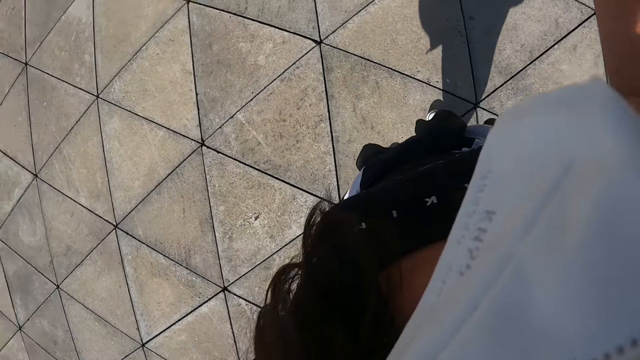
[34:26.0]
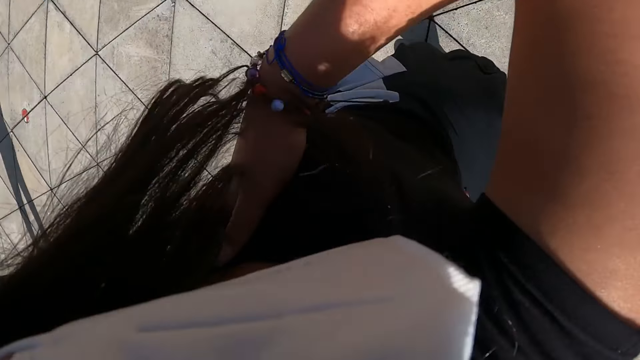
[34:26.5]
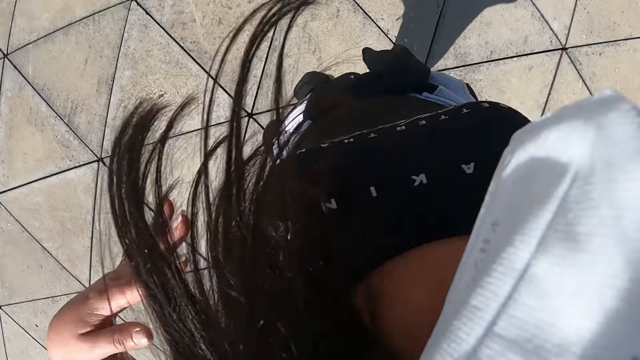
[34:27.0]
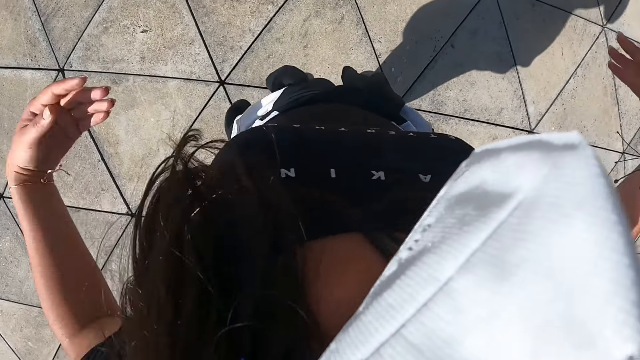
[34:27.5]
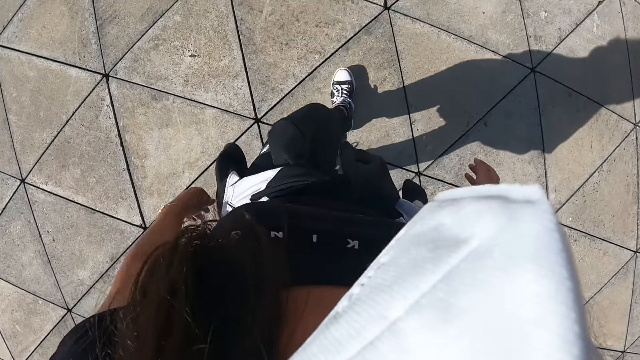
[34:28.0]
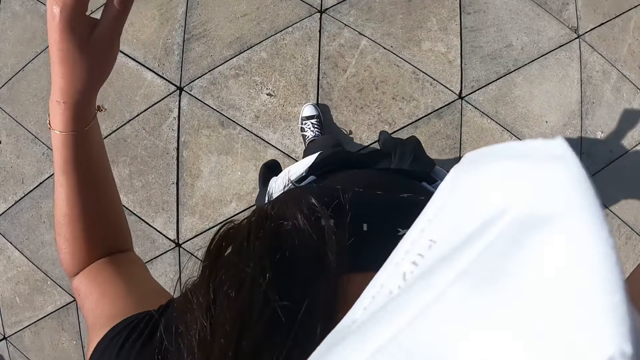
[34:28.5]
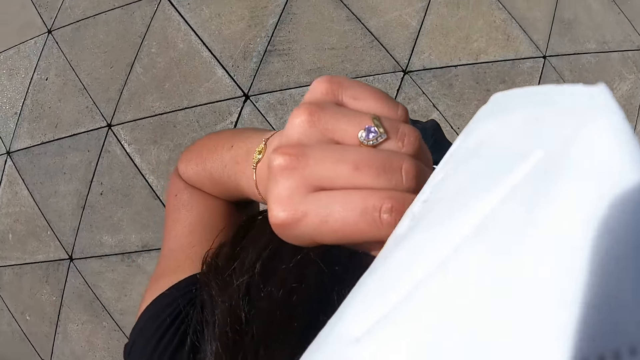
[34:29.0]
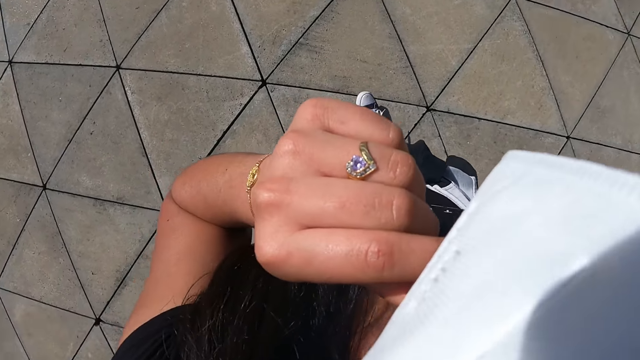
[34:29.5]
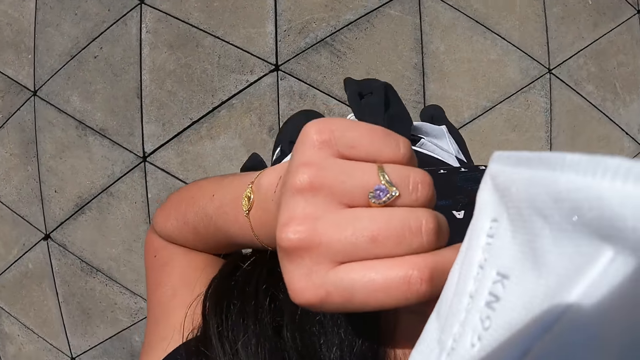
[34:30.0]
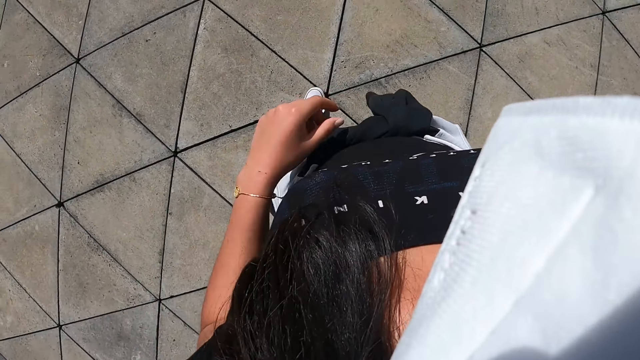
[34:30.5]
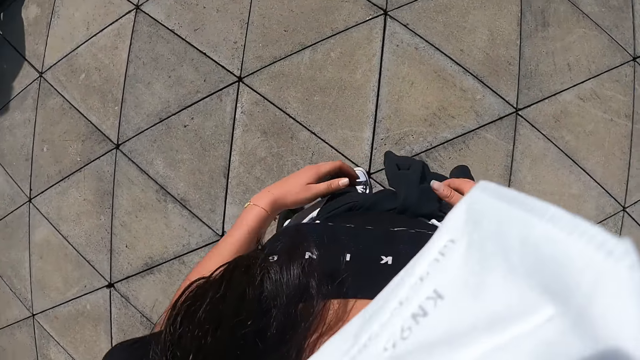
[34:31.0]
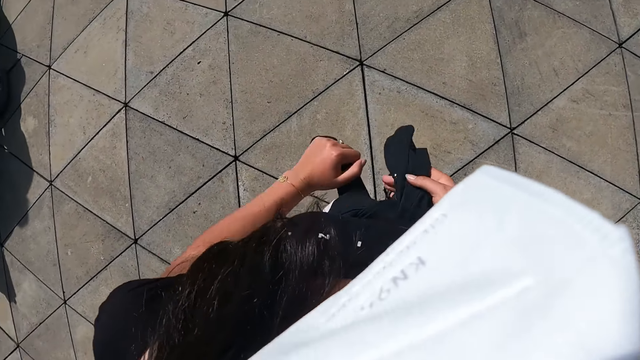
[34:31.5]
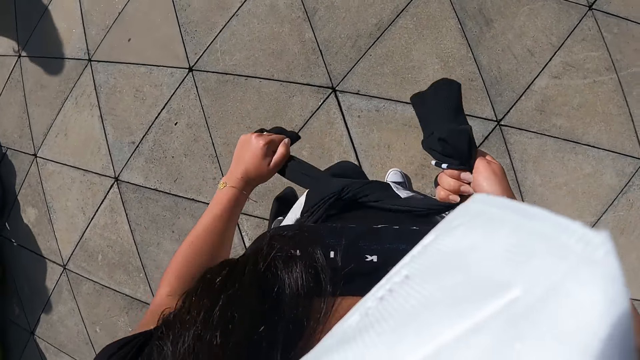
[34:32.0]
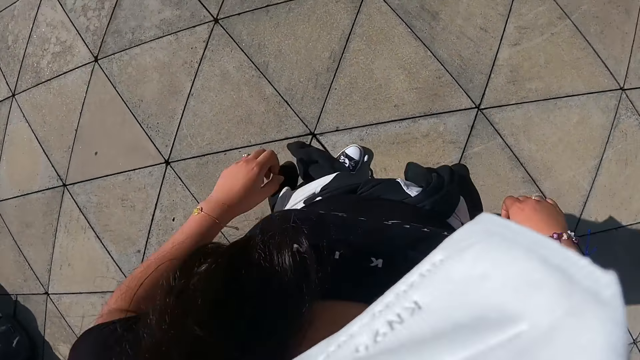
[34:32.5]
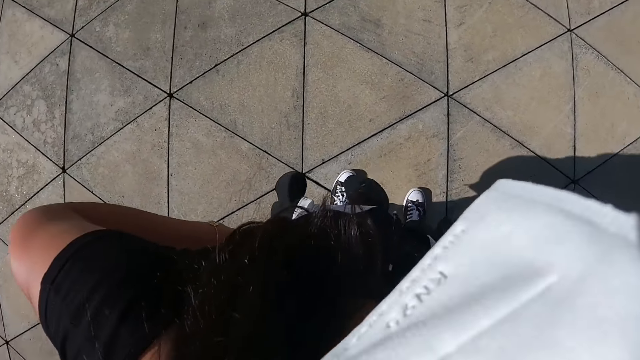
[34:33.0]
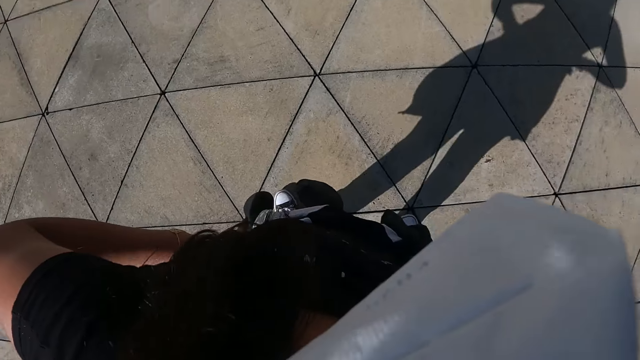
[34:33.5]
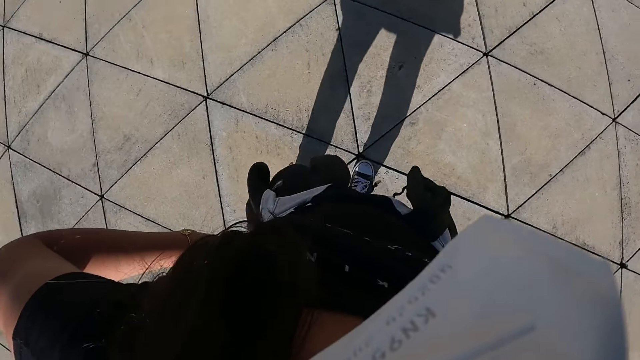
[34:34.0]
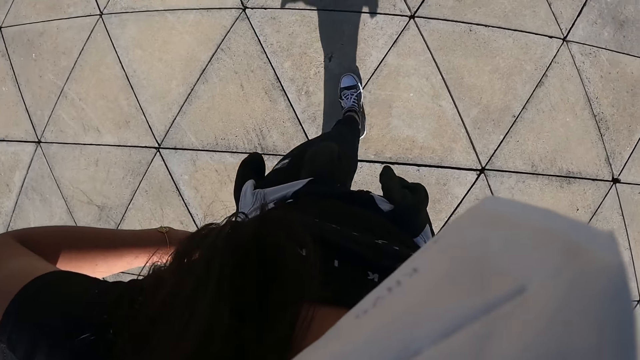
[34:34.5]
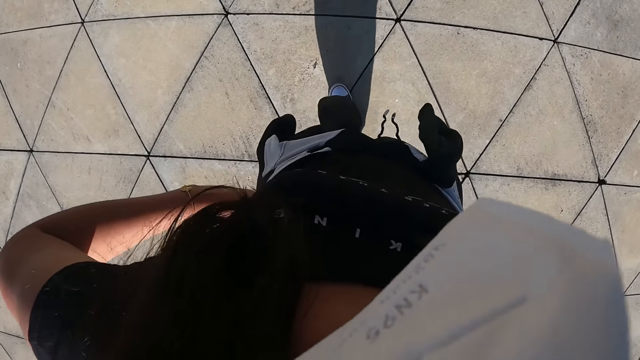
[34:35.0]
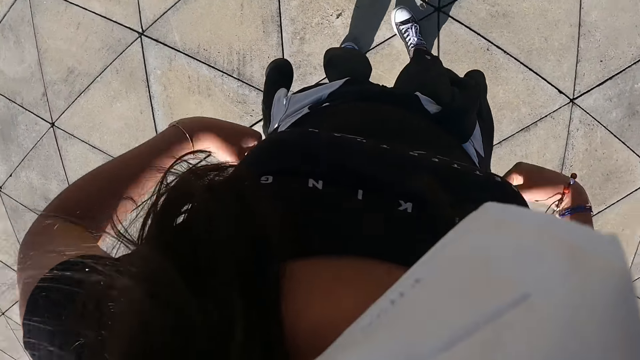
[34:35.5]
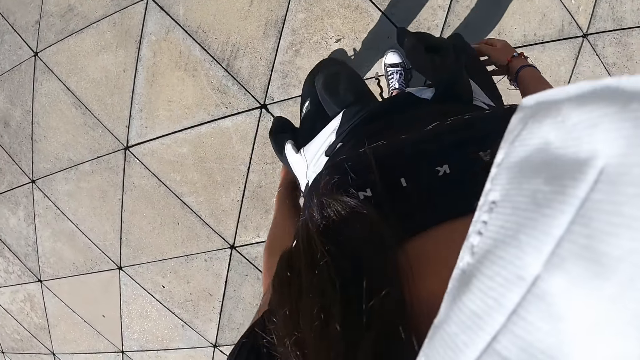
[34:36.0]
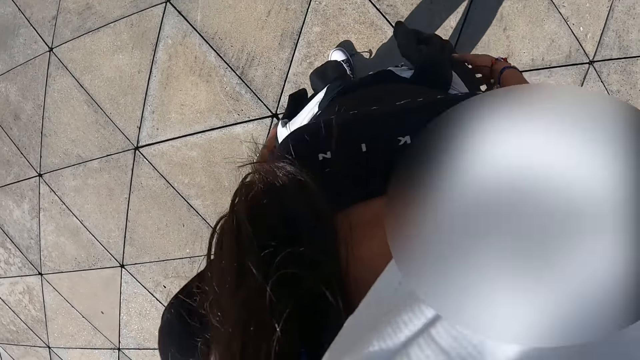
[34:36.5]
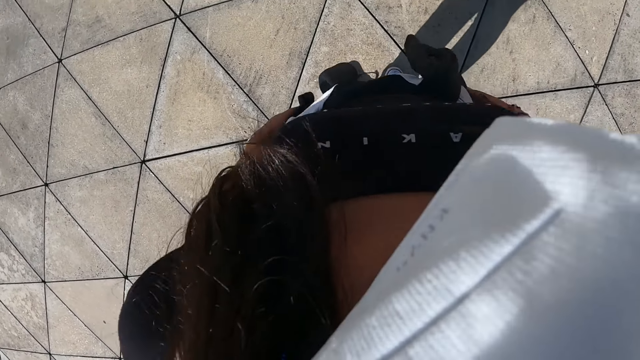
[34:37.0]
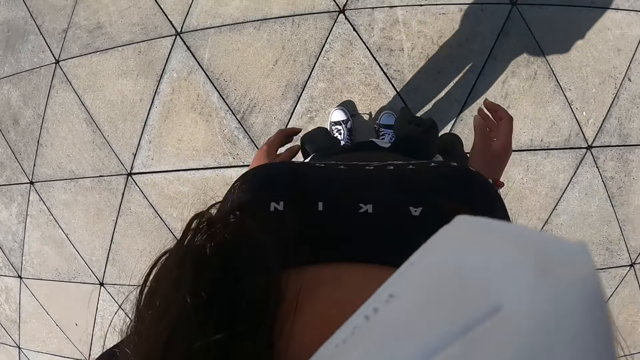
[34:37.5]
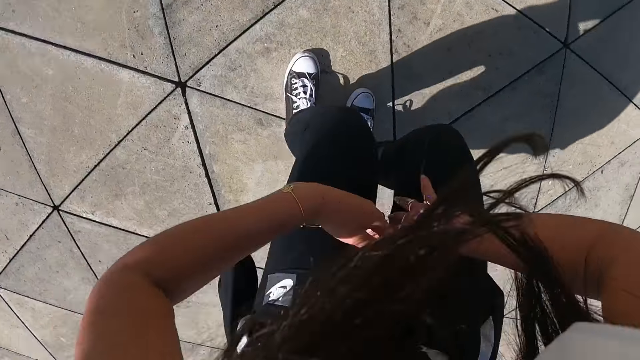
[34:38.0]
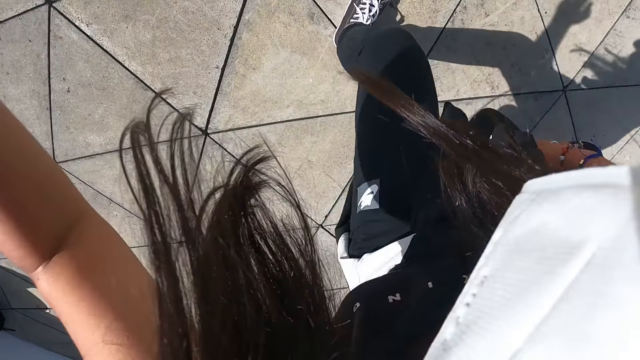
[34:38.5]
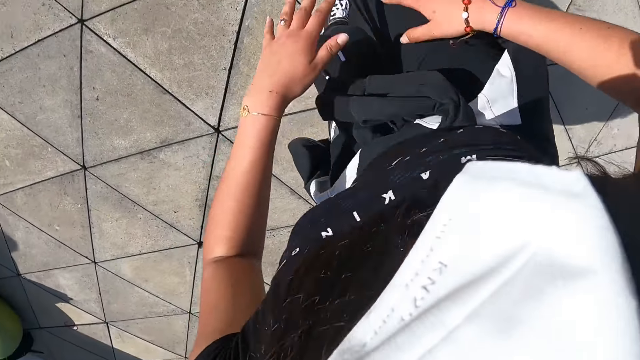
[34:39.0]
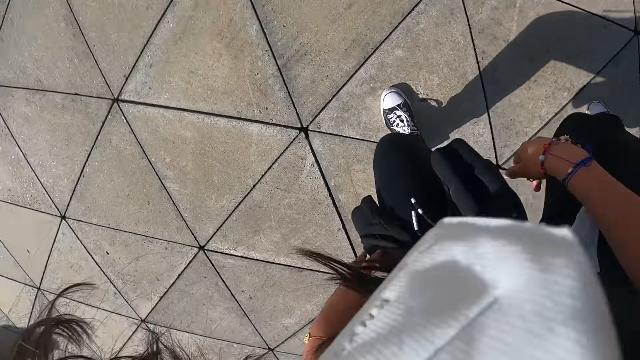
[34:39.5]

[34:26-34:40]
The camera wearer touches her face with her left hand. She adjusts the head scarf. She tightens the cloth around her waist with both hands. She ties the sweater on the waist. She puts her hands on her waist. She holds the waist. She walks around the field. She dances.

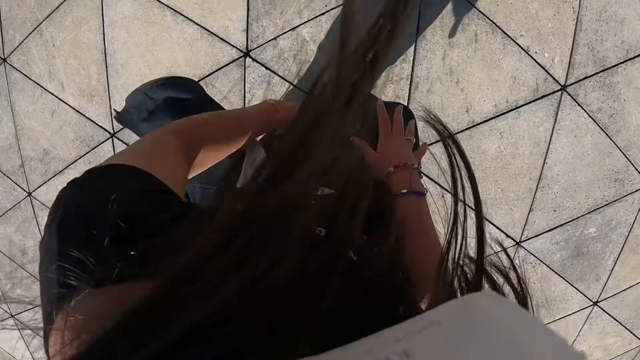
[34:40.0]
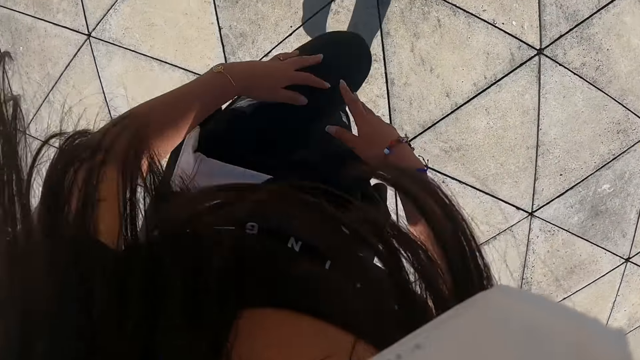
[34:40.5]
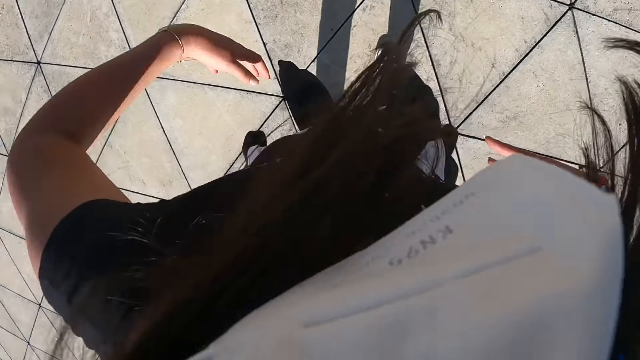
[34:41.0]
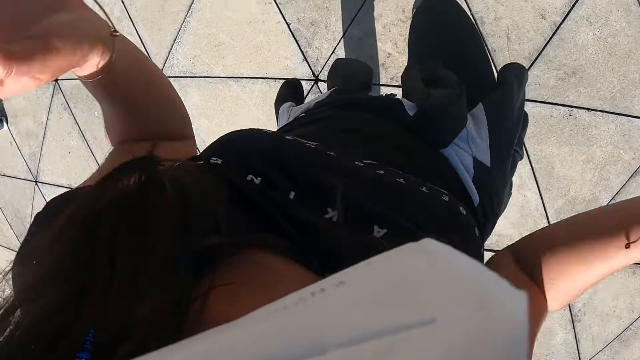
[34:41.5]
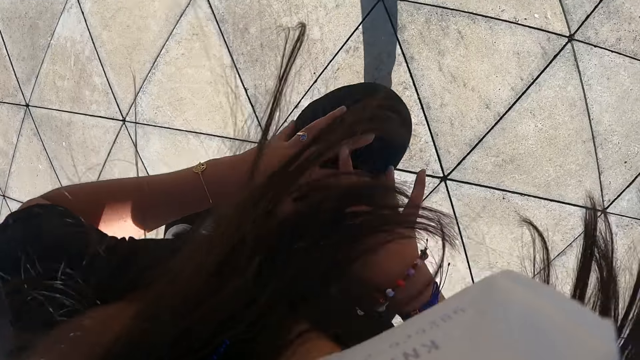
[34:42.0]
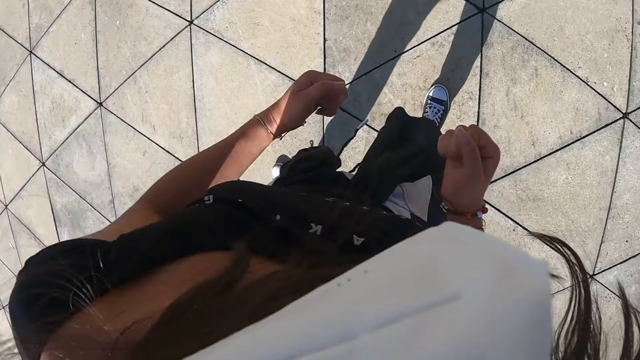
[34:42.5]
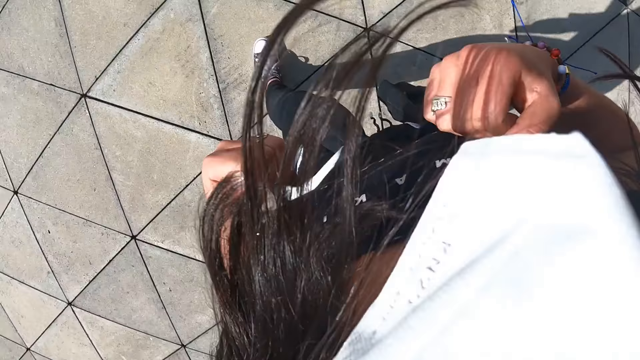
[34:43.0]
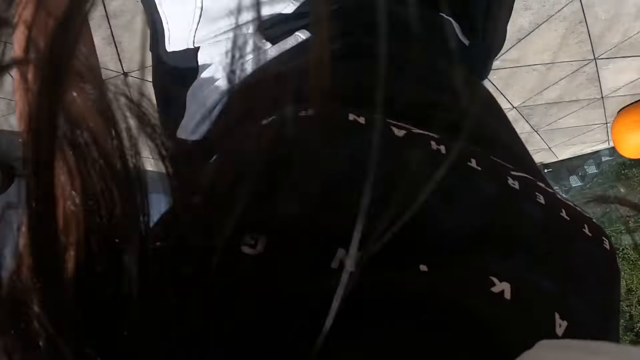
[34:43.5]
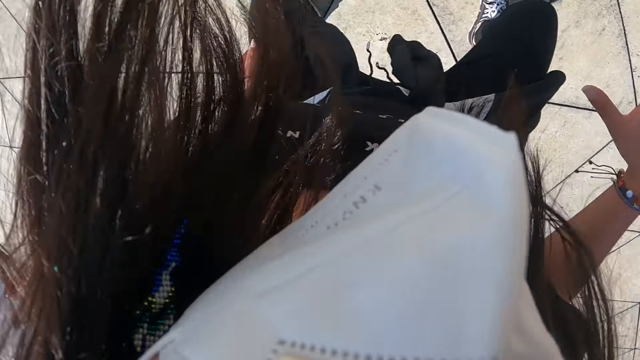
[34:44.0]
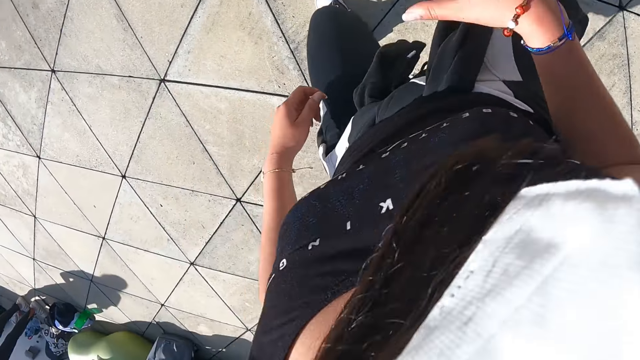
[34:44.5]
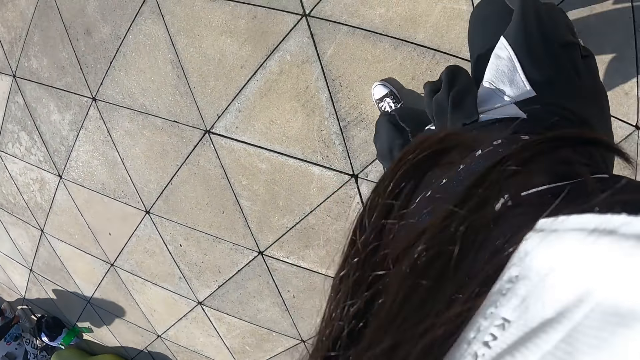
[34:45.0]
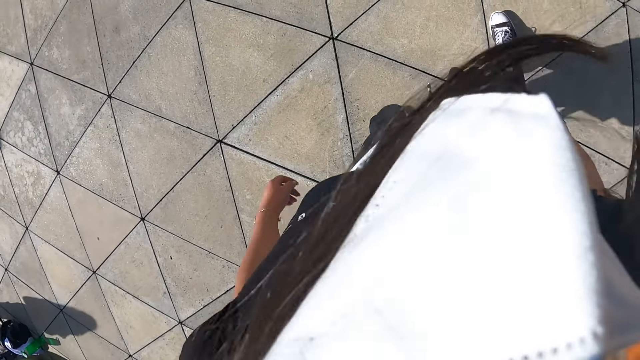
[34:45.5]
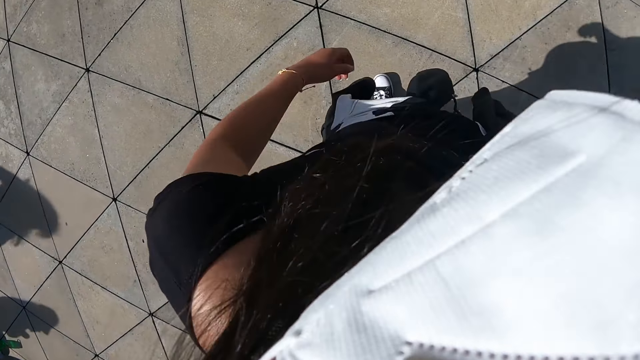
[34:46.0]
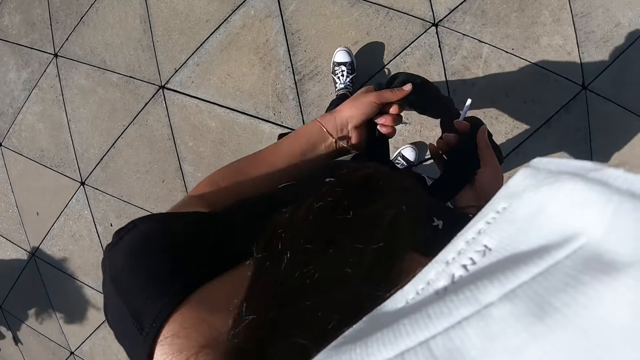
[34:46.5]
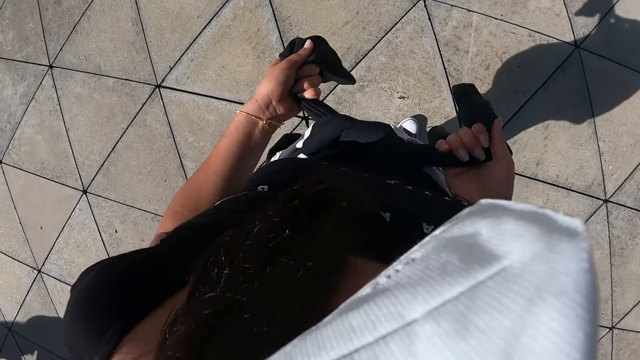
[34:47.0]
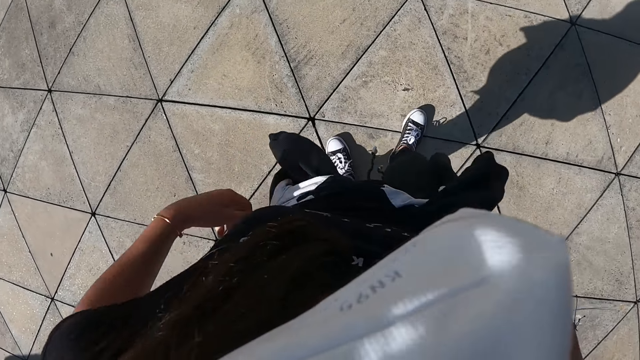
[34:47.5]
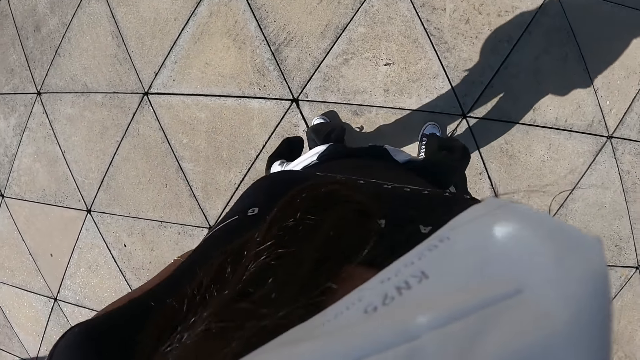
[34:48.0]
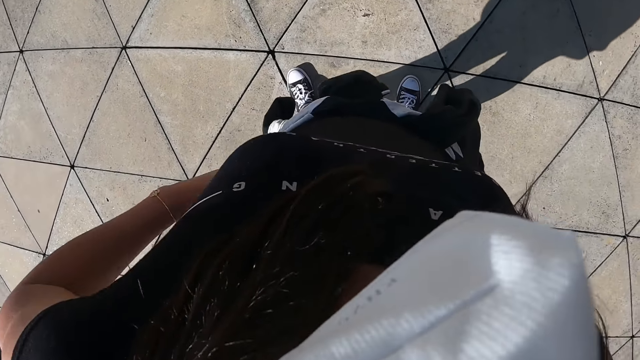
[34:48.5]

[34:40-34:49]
The camera wearer exercises in the field. She tightens the cloth around her waist with both hands.
